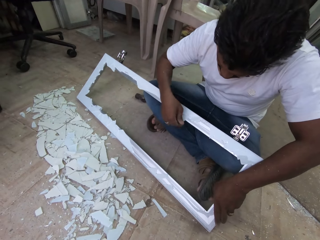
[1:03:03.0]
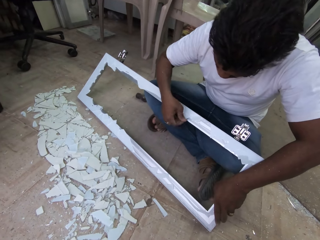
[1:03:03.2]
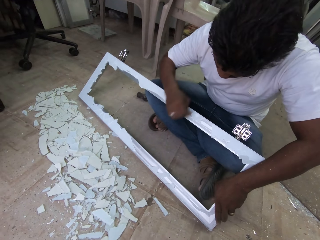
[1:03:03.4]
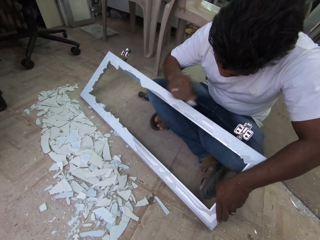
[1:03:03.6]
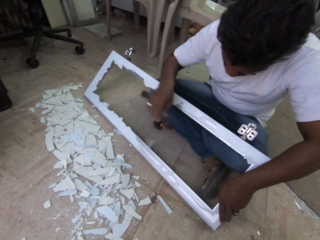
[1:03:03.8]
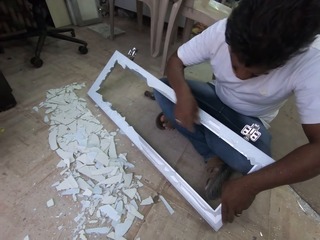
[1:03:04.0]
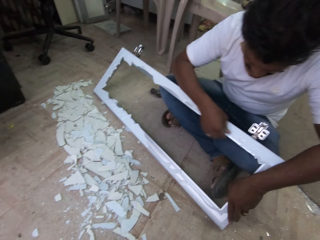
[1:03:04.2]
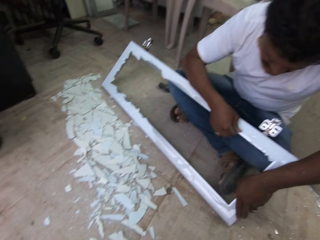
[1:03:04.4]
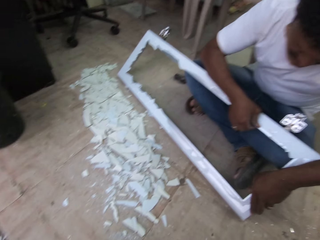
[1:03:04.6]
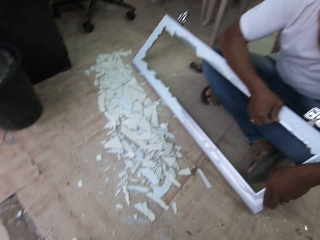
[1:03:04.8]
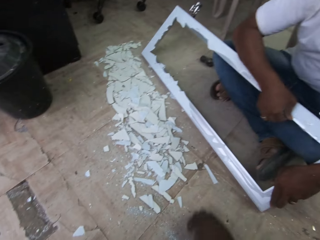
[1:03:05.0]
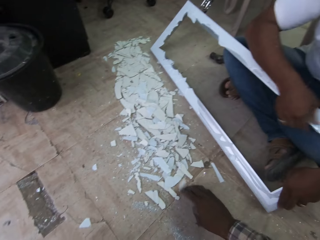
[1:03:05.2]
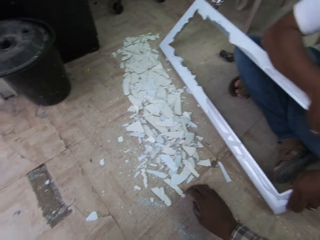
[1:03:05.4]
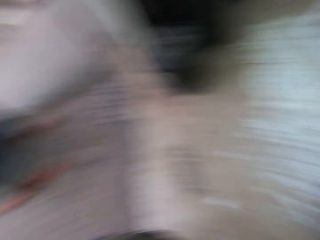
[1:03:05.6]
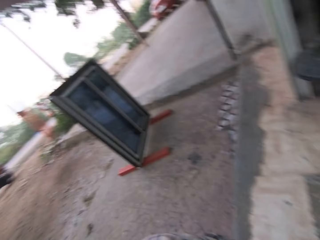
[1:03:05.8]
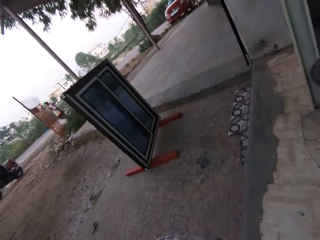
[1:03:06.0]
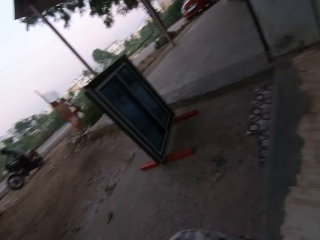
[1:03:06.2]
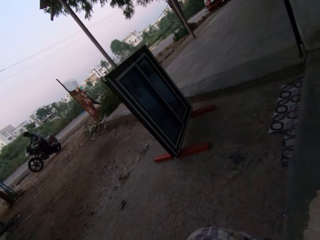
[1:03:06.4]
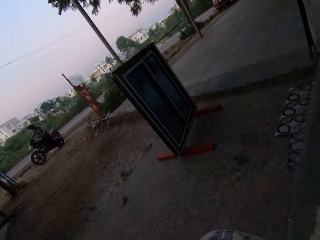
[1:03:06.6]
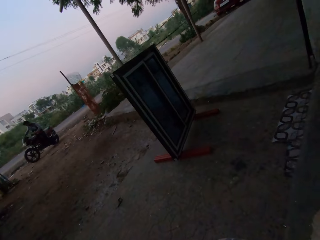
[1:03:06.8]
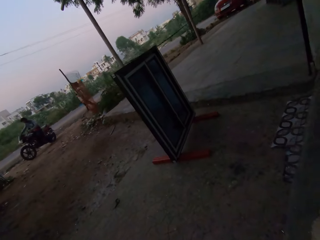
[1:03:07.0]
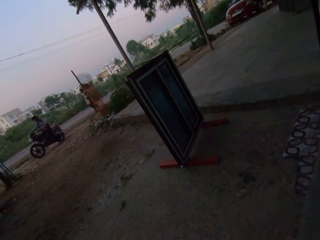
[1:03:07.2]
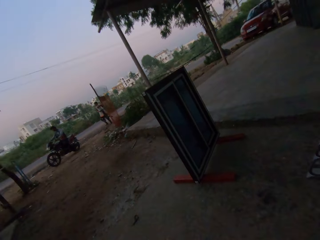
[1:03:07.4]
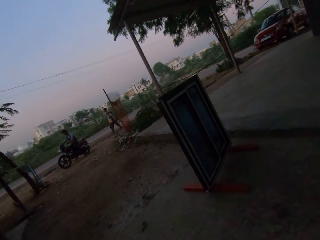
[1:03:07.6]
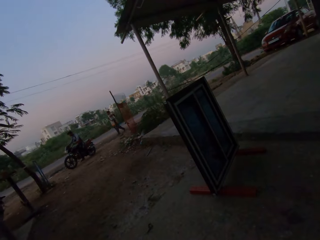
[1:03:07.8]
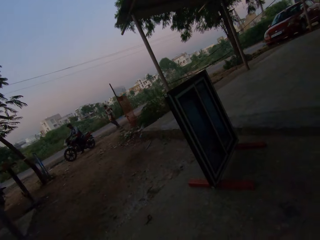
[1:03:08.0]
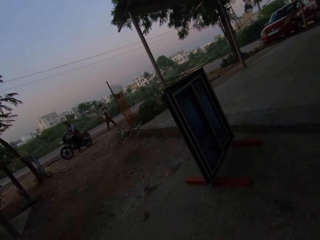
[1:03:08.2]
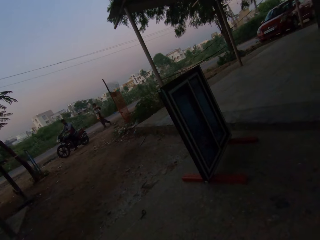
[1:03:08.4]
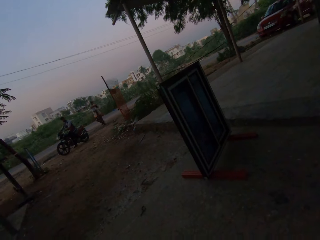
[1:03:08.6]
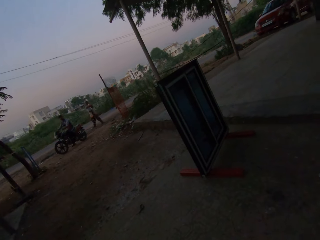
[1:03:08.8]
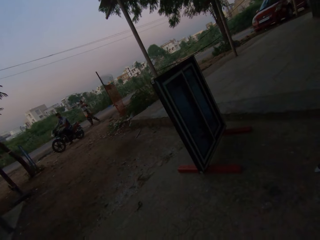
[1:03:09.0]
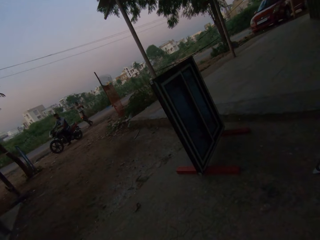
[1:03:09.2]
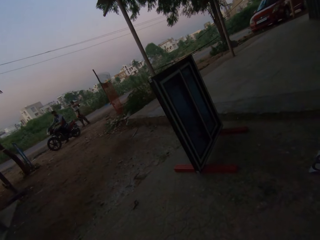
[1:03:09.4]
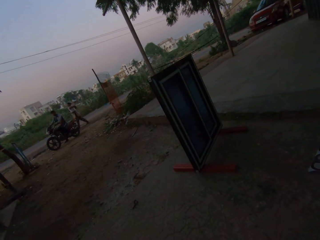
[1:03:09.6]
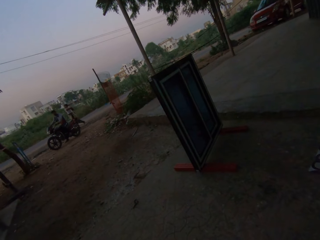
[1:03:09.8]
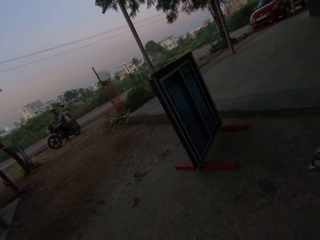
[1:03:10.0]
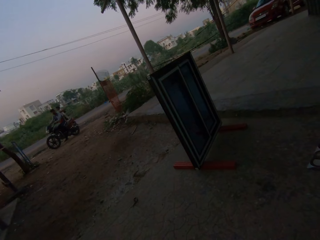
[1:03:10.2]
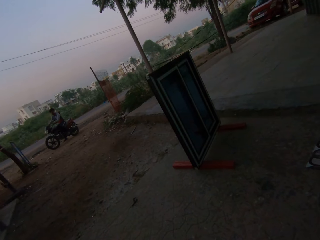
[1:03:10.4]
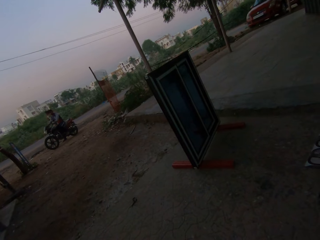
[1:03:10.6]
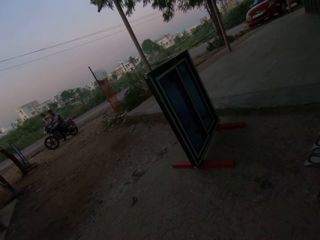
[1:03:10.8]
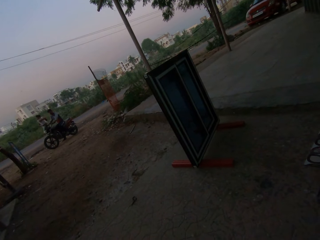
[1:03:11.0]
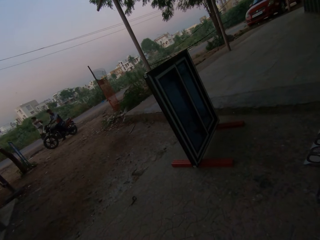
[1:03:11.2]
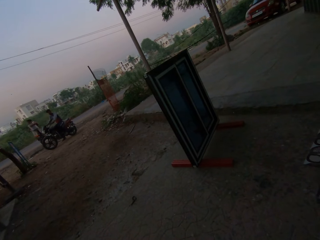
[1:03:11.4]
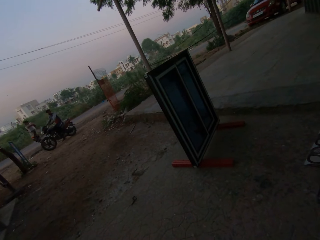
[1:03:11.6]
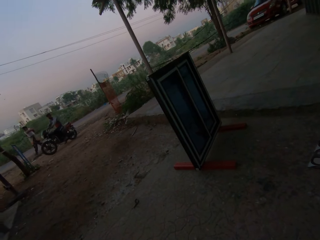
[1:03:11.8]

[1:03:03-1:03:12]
The man drops the glass on the floor with his right hand. The man removes a glass from the steel glass with his right hand. The man drops the glass on the floor with his right hand. The man touches the steel glass with his right hand. The camera wearer moves a piece of broken glass on the floor with his right hand. He converses with another man. He looks around.

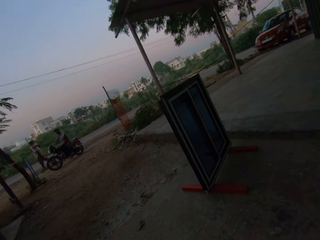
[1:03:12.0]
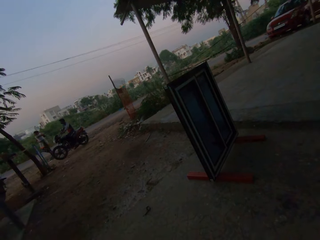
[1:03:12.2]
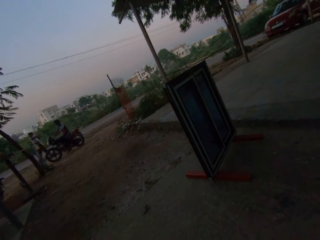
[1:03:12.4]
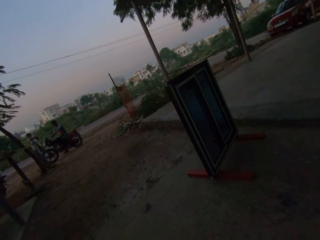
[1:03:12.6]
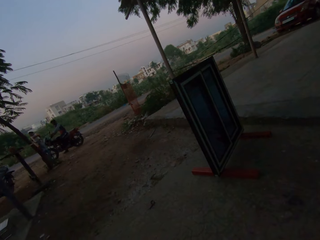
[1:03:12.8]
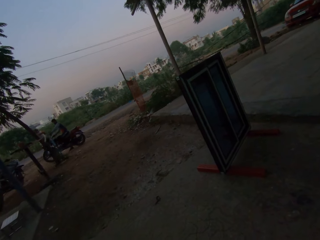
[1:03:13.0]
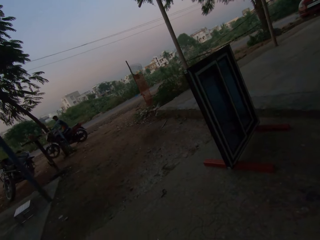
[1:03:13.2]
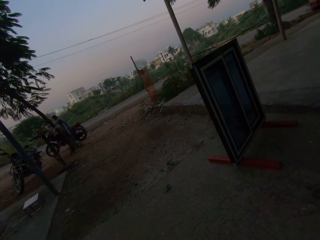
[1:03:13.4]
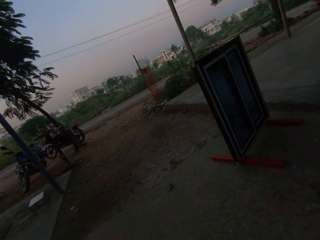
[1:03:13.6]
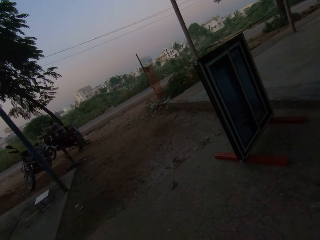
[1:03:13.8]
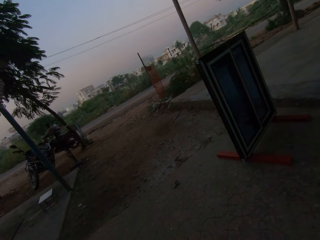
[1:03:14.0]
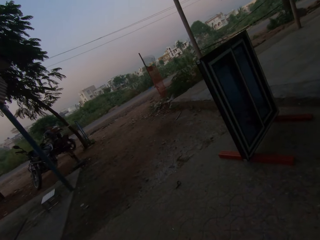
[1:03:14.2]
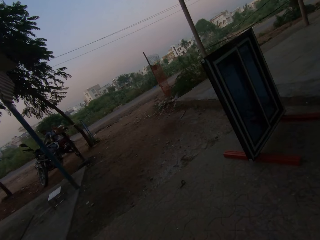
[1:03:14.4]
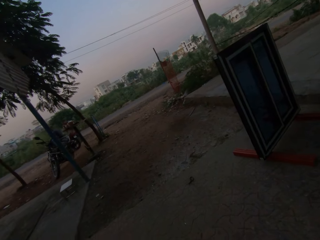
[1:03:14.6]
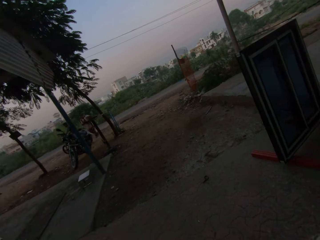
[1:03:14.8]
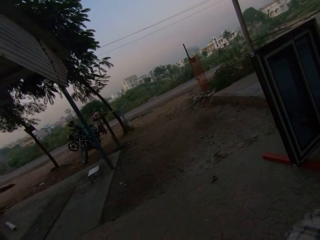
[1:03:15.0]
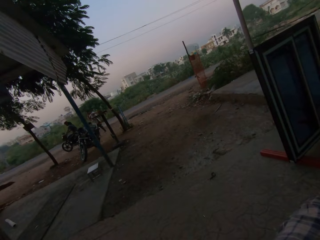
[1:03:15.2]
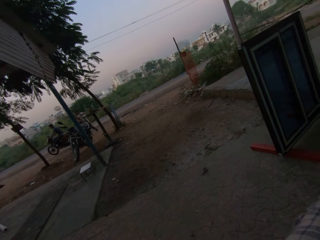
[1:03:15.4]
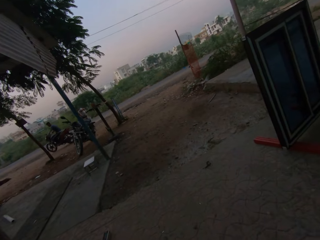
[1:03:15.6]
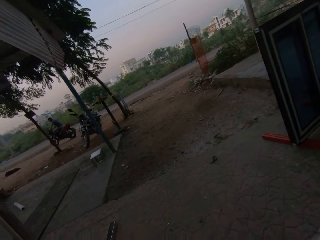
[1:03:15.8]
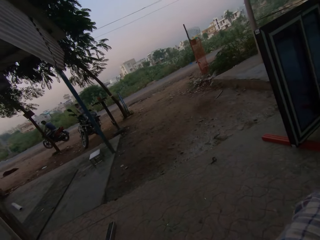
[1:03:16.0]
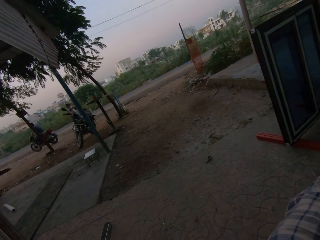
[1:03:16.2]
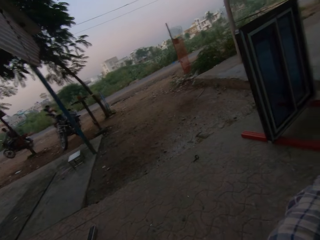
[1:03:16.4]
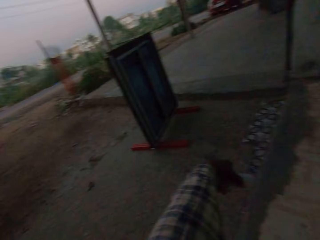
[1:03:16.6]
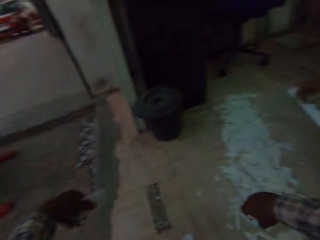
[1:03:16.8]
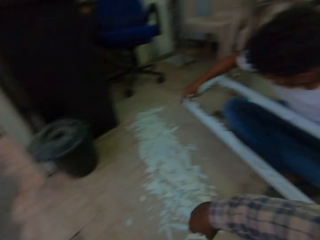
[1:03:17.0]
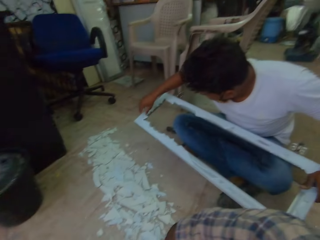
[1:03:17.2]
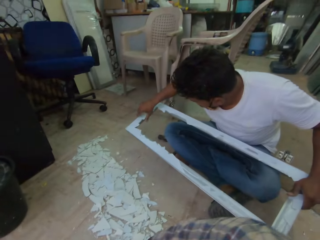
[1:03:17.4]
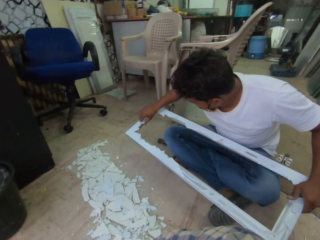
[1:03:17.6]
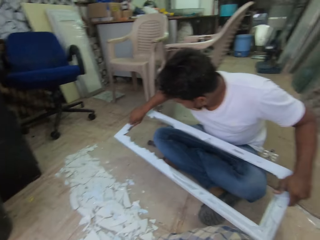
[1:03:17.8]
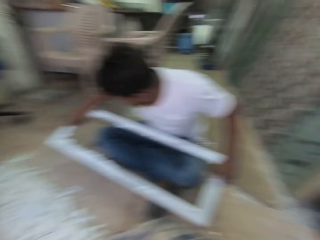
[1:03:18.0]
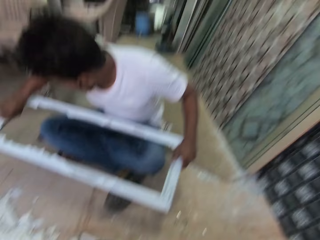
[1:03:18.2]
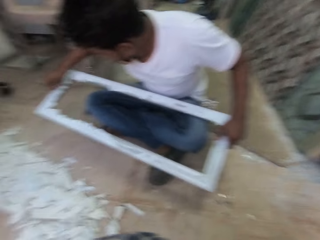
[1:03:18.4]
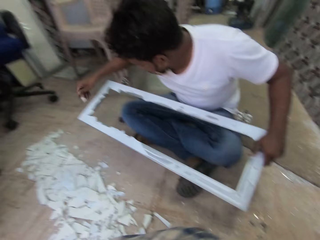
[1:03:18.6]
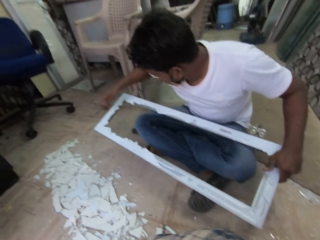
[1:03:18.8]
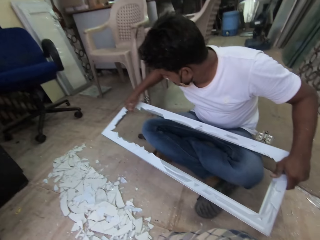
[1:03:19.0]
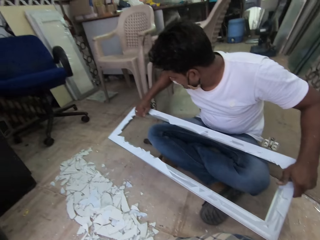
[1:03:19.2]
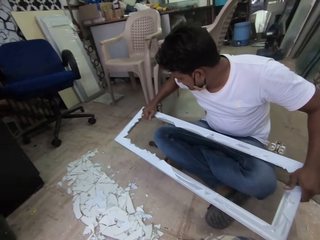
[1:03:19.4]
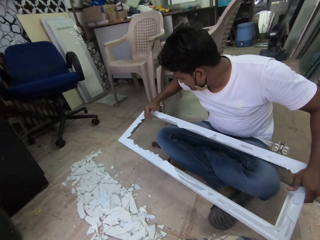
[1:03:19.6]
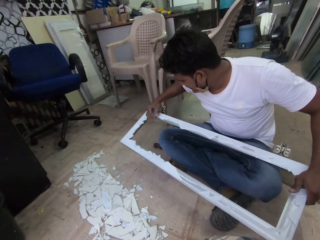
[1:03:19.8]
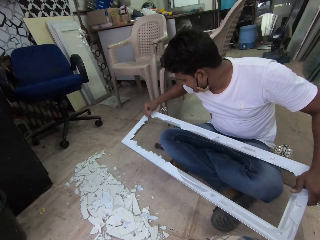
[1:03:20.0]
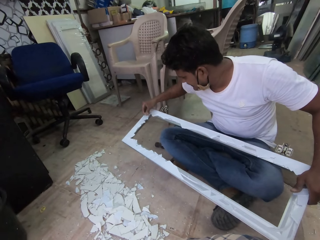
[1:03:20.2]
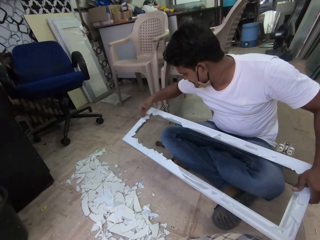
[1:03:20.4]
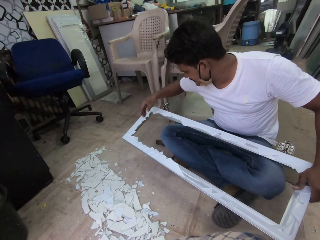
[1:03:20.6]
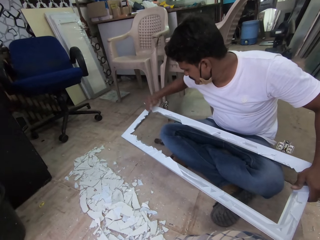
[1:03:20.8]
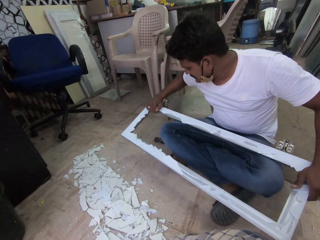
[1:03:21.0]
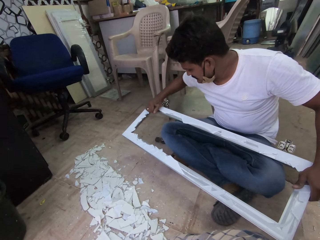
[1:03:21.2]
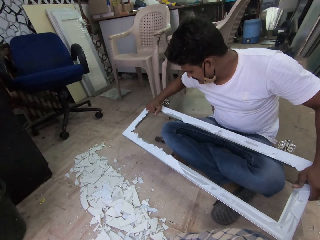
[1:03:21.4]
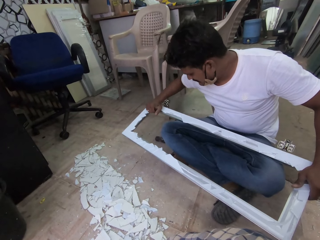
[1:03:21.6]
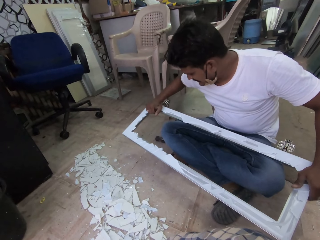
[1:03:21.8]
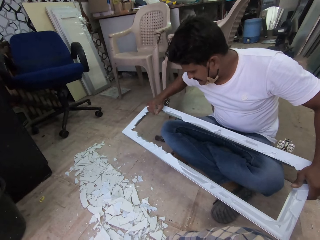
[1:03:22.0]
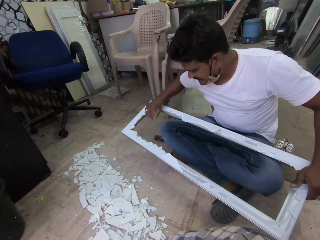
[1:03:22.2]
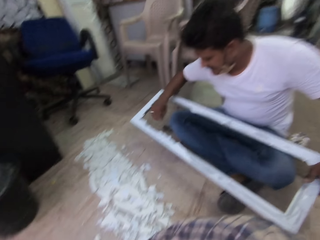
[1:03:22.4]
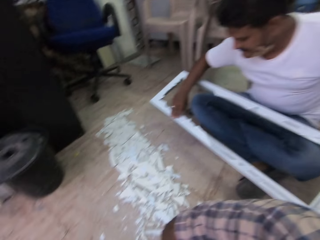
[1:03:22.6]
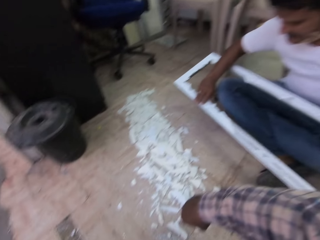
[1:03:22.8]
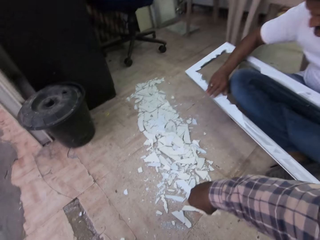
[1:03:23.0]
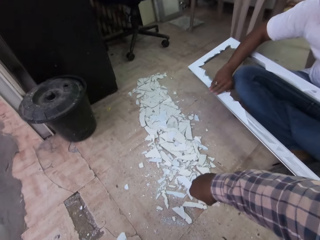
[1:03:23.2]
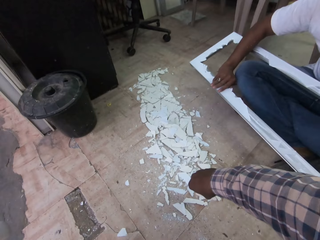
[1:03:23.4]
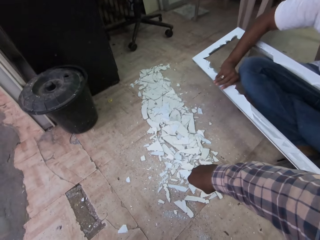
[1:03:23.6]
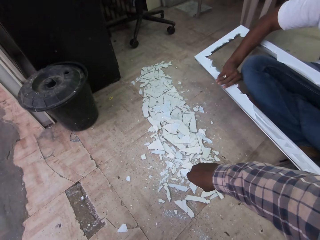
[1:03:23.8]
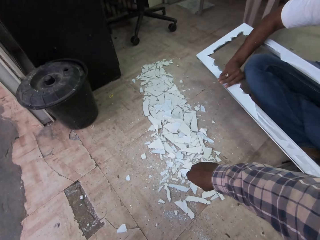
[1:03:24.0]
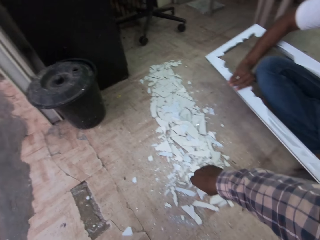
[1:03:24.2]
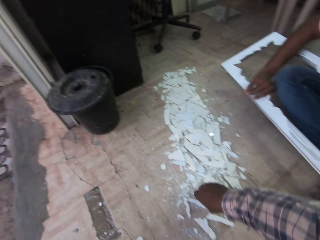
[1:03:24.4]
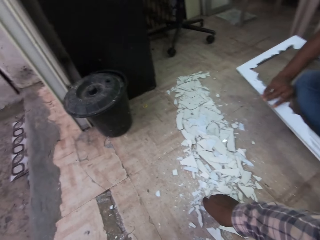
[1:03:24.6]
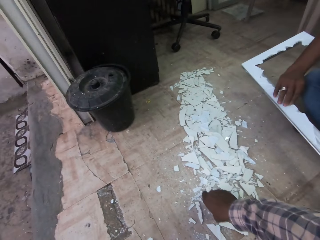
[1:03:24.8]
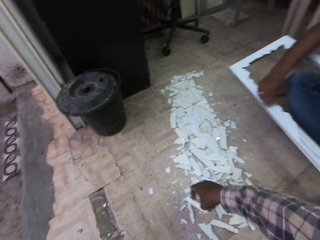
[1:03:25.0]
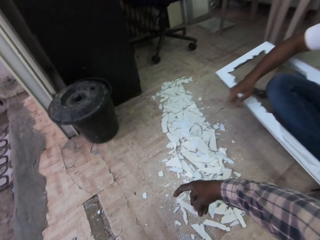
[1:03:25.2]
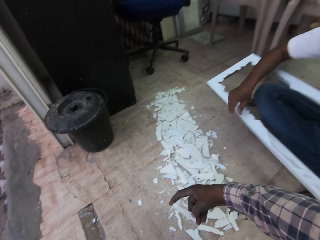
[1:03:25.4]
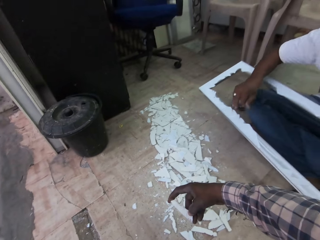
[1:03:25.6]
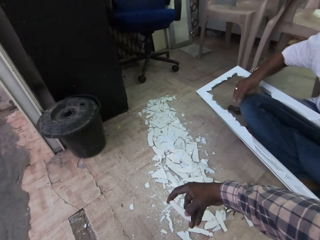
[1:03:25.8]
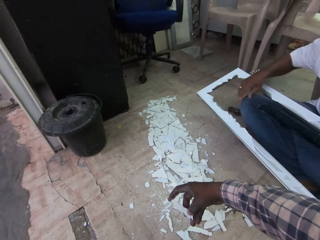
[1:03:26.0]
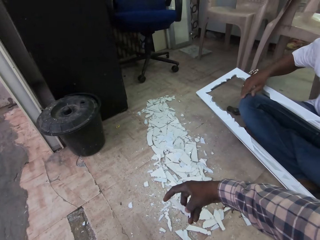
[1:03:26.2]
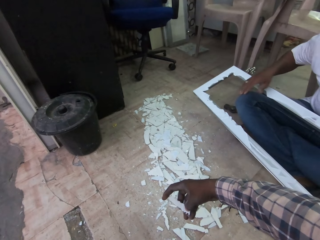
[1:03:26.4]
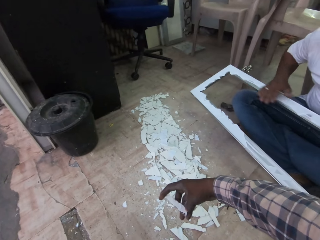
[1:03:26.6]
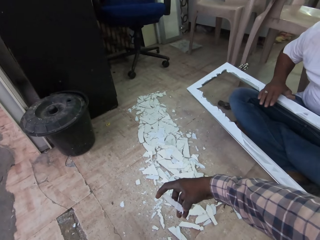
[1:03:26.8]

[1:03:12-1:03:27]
The man drives off on a motorbike. The man removes the glass ceramic on the frame. The man talks to the camera wearer. The camera wearer picks up a shard or glass ceramic from the floor with his right hand. He holds the glass ceramic.
